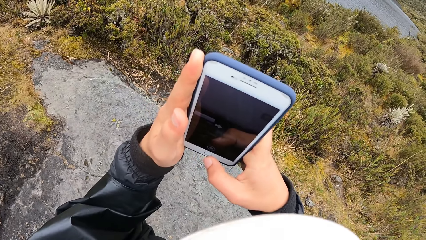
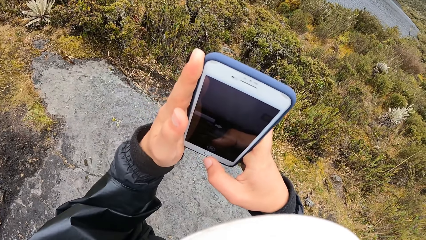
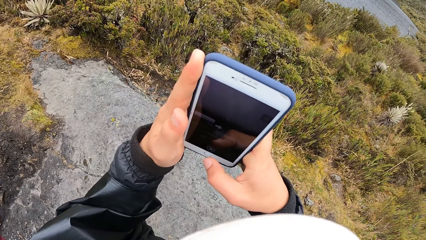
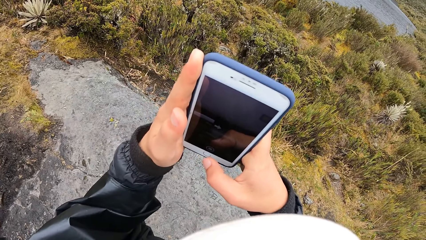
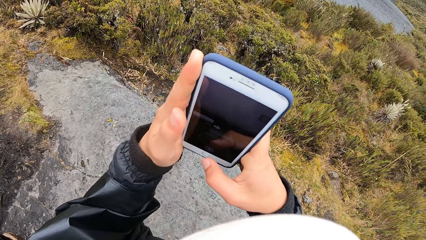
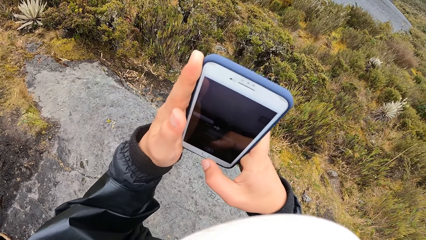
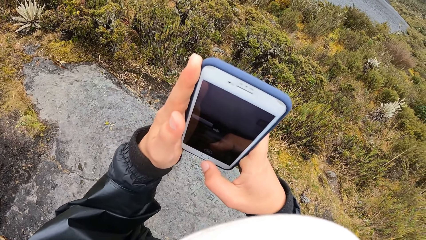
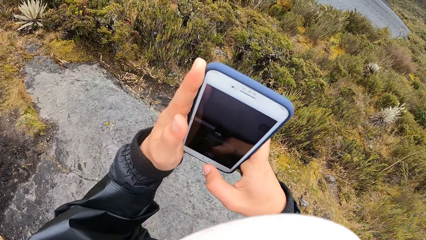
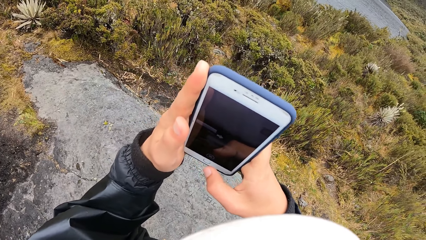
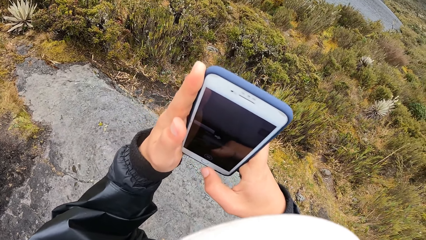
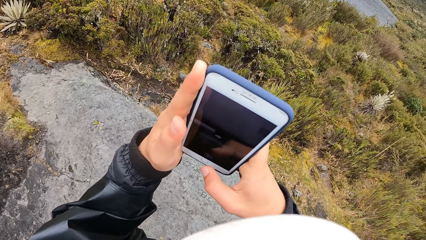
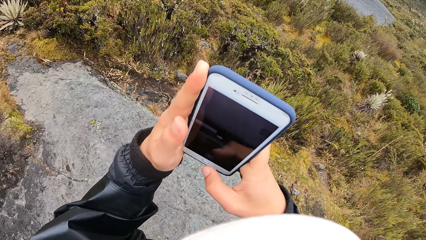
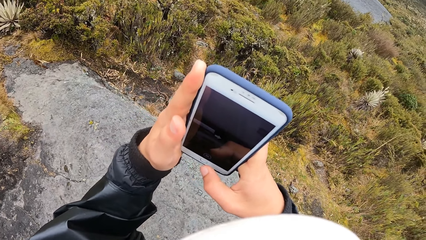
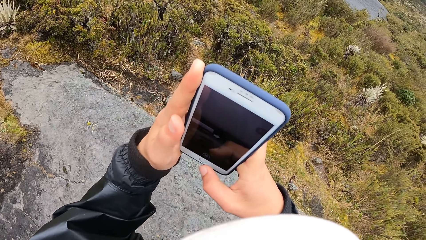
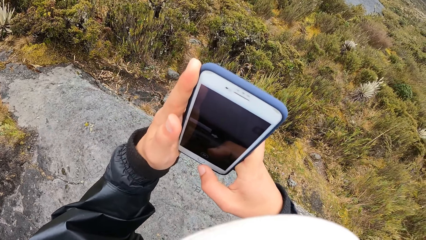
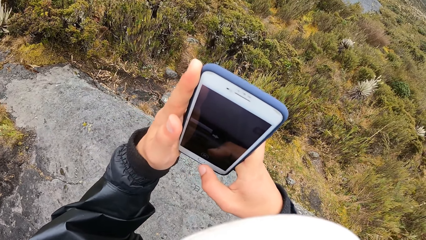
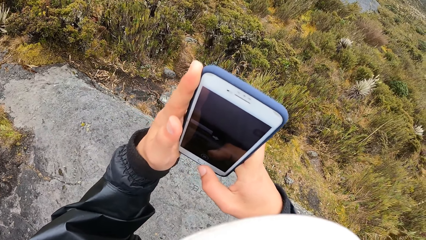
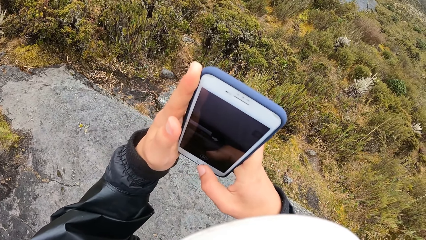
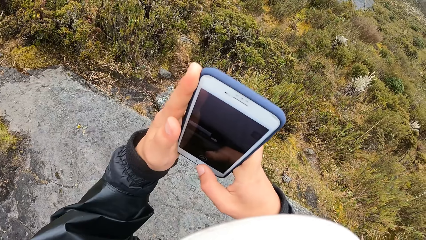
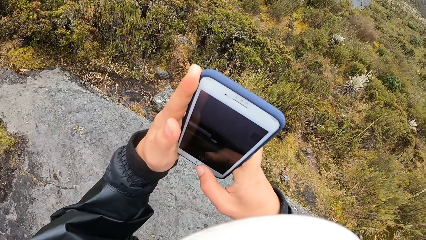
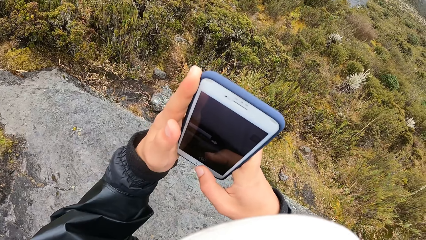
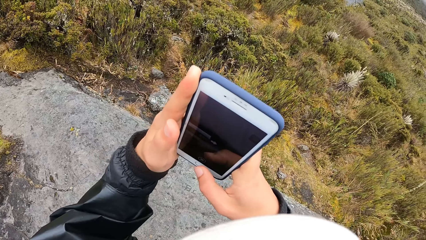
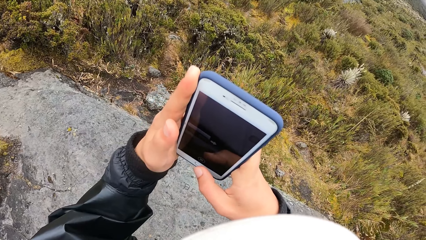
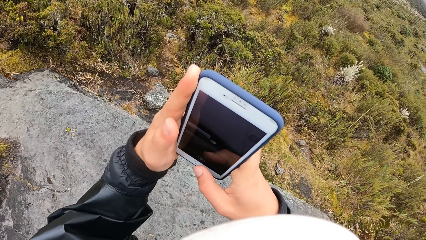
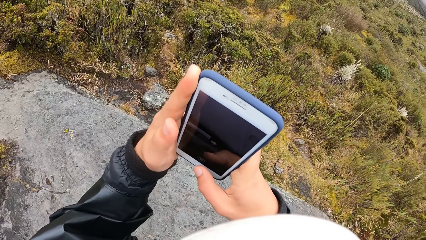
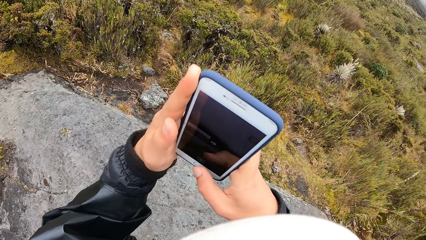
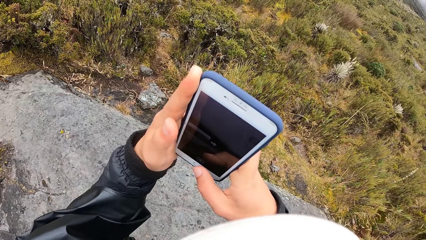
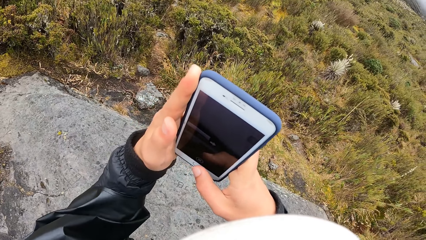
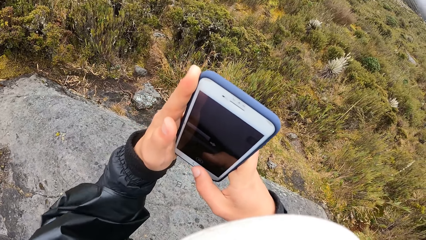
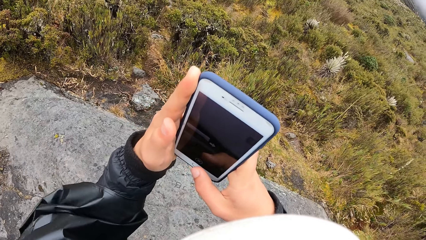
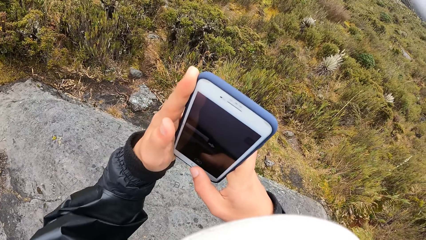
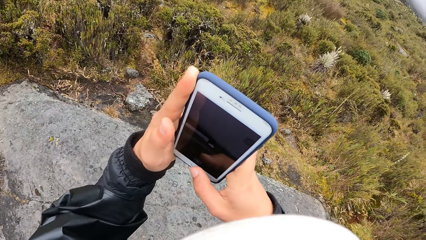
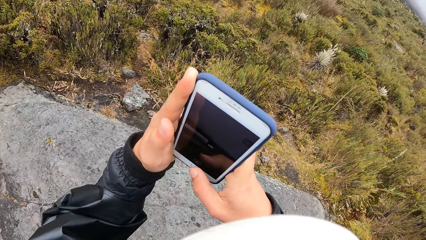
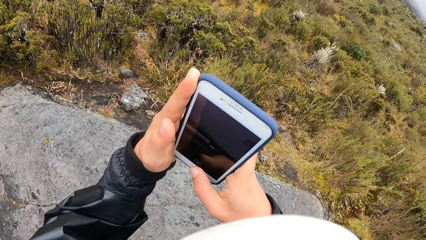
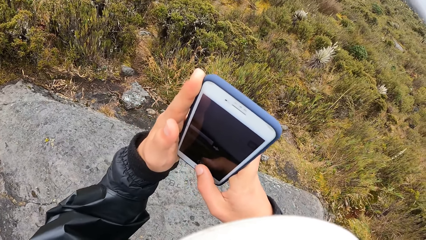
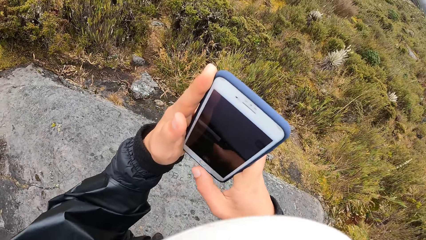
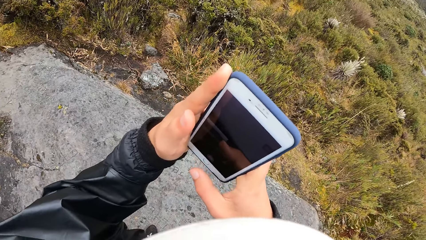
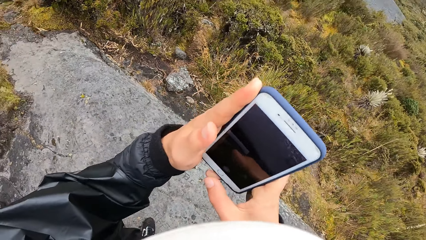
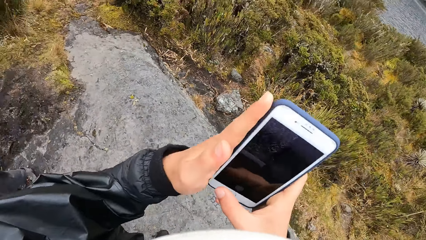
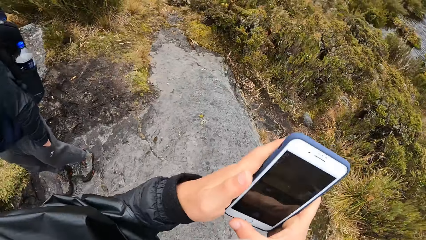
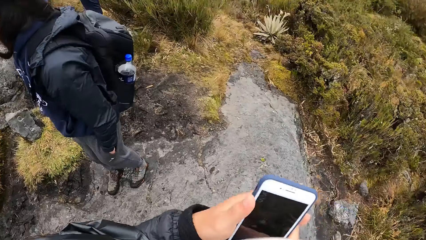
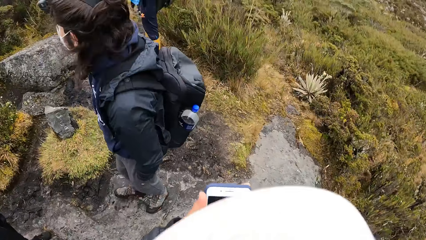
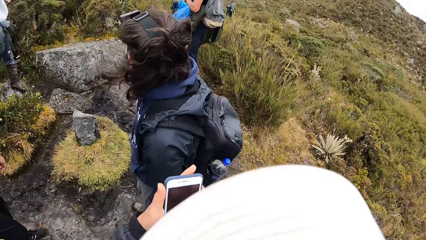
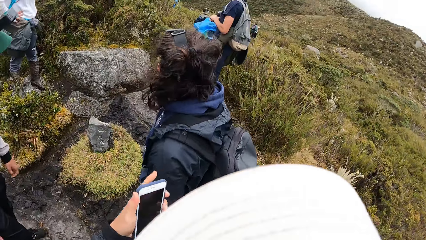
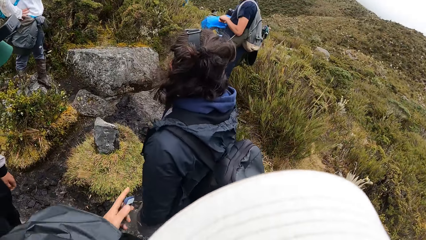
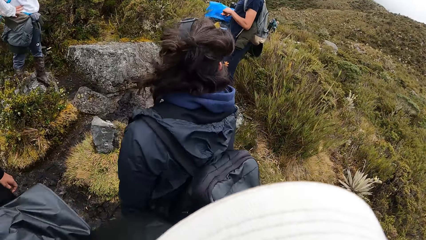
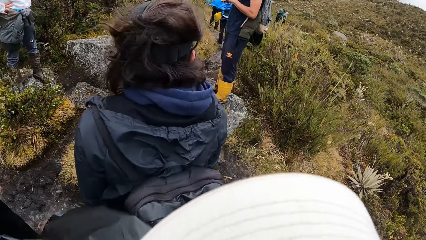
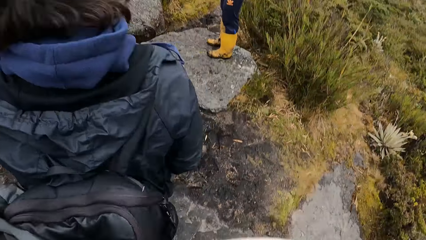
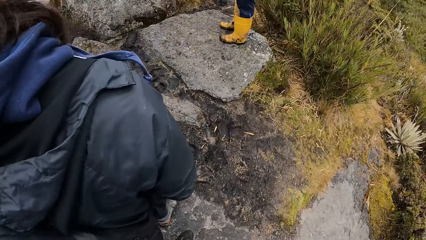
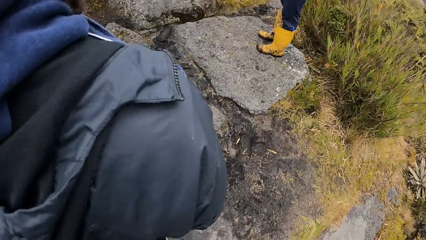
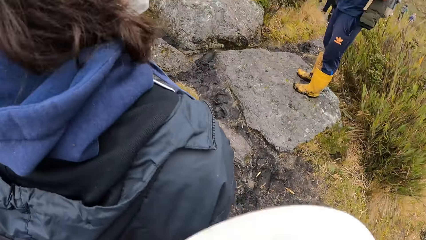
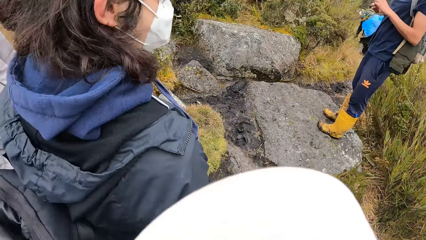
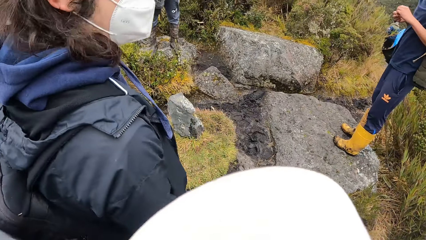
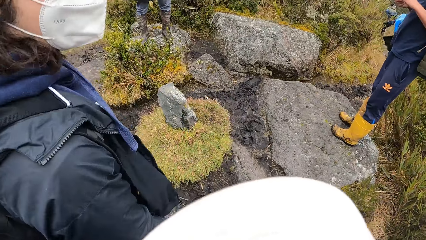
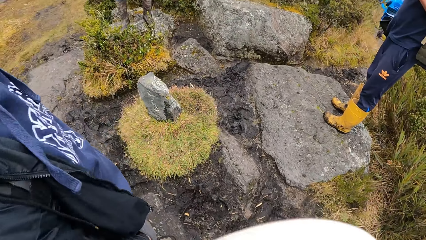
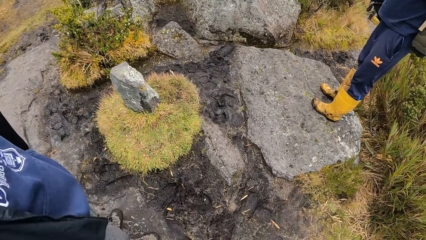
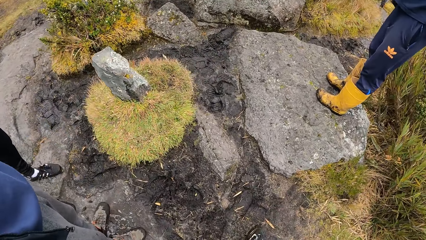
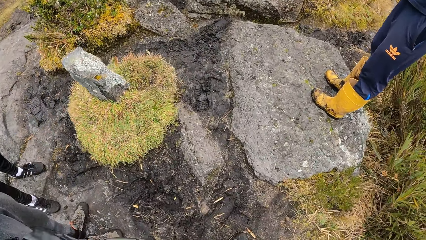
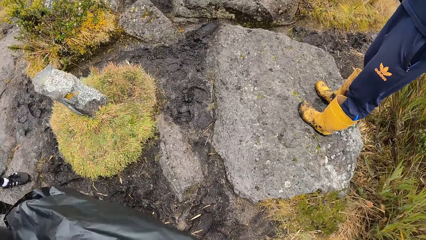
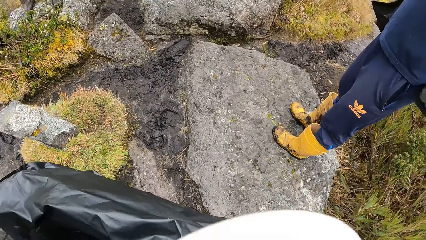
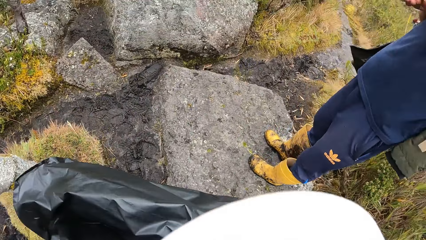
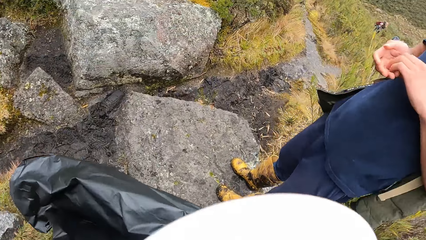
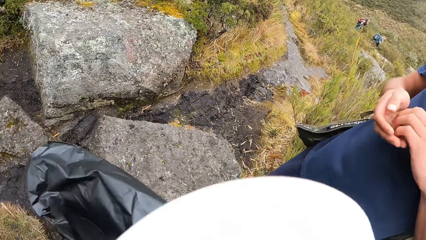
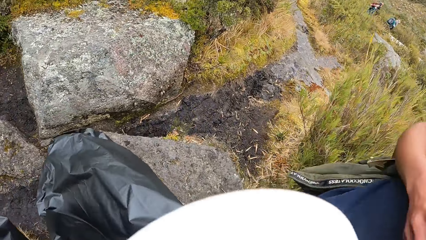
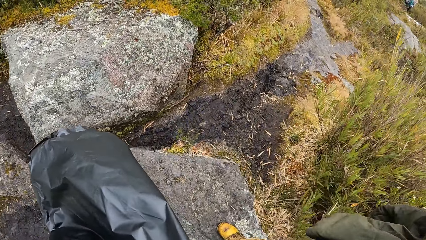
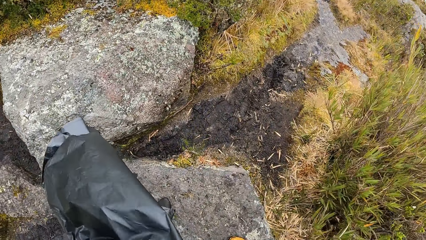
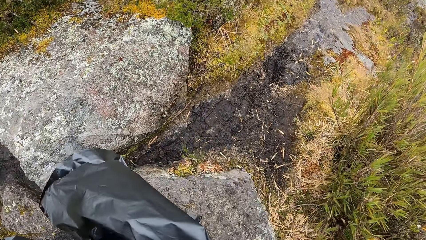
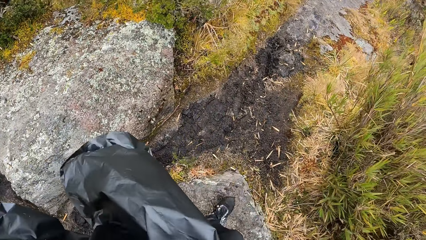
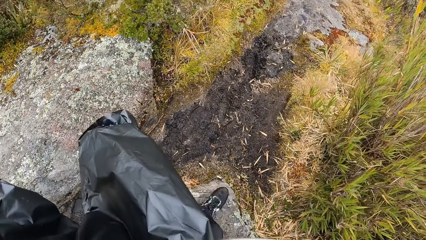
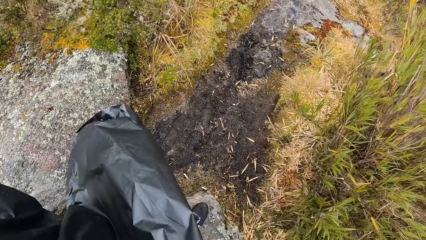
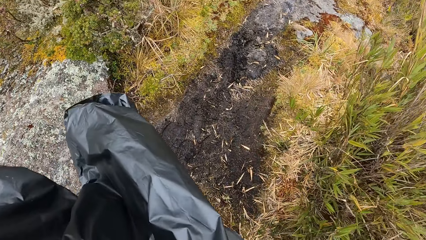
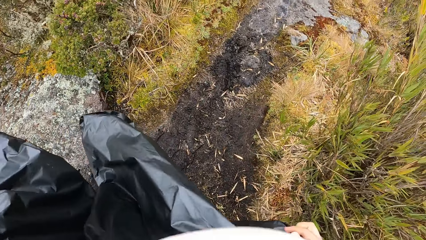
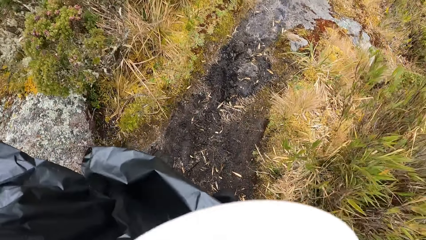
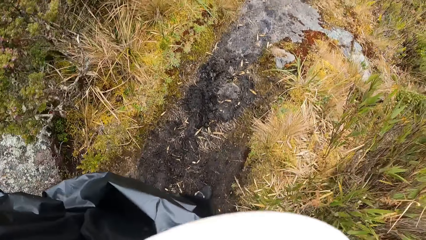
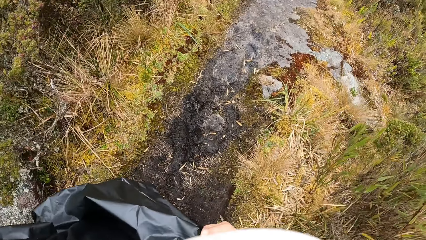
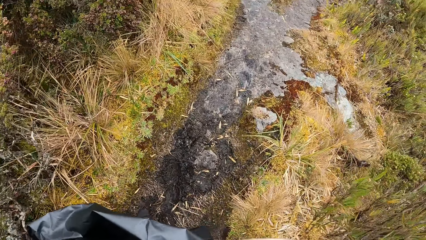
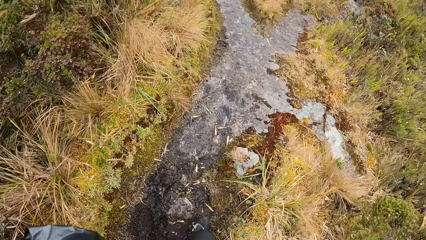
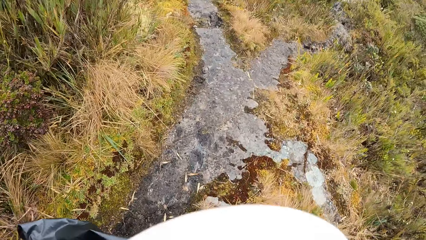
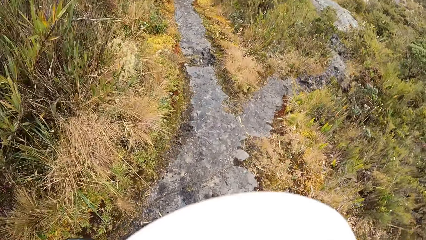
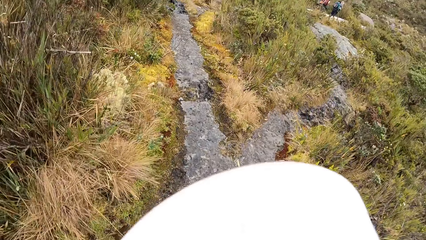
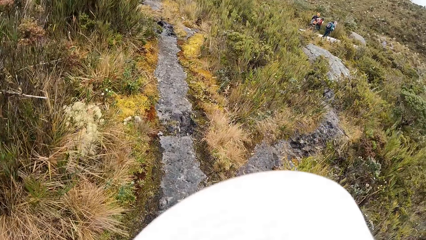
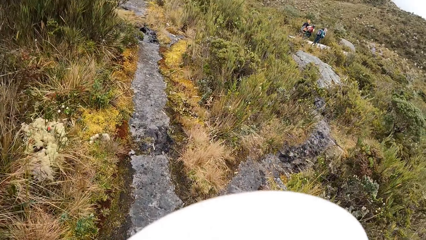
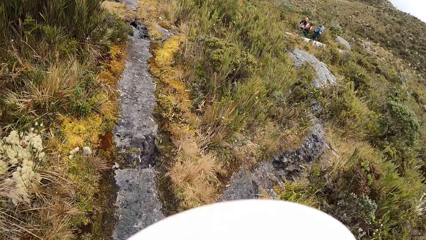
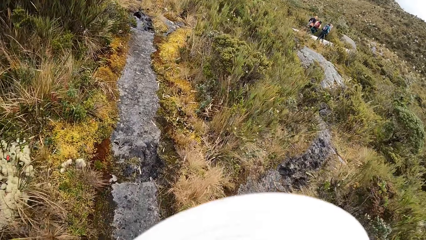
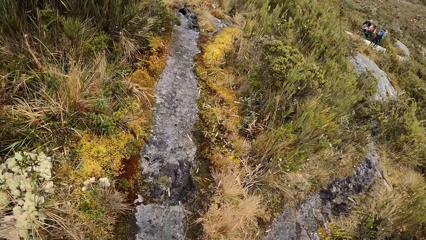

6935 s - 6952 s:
The camera wearer moves the phone around. He taps the camera with the right thumb. He puts the phone in his pocket with his left hand. He walks around.
